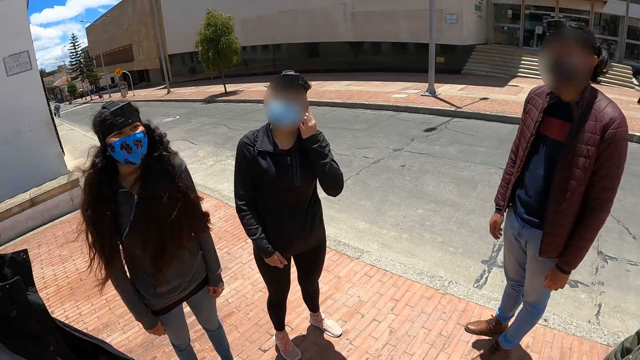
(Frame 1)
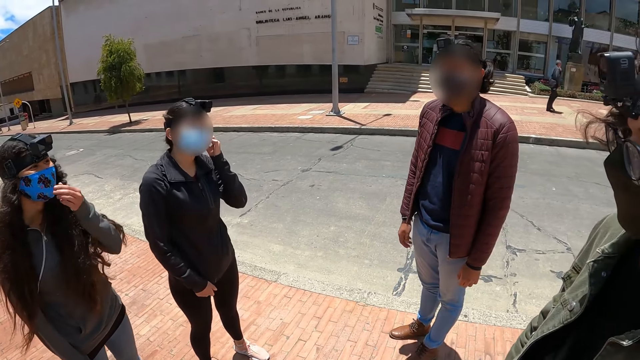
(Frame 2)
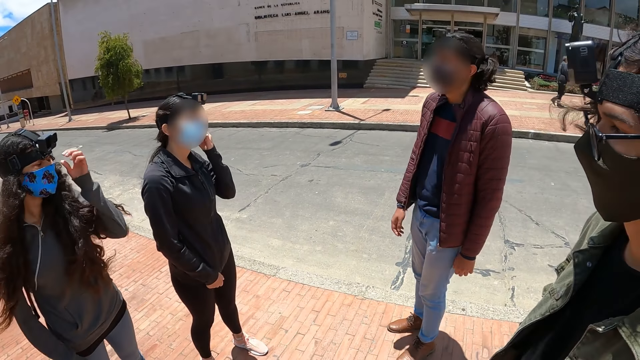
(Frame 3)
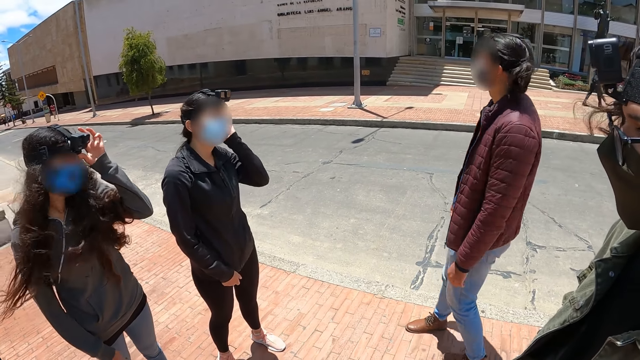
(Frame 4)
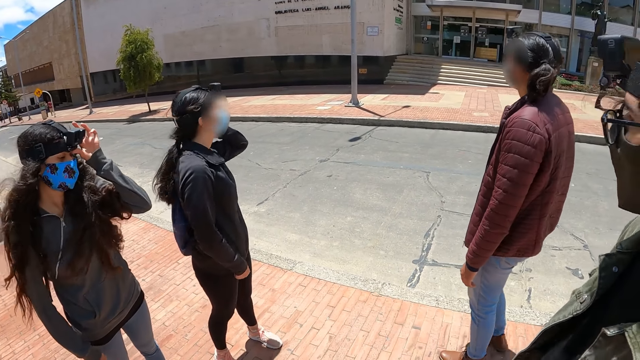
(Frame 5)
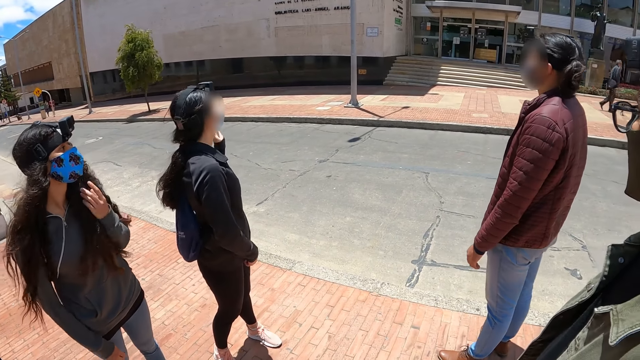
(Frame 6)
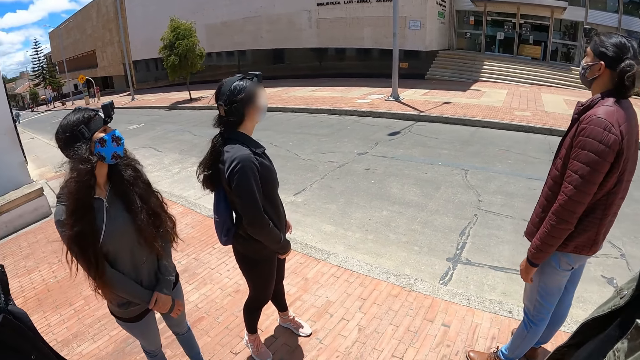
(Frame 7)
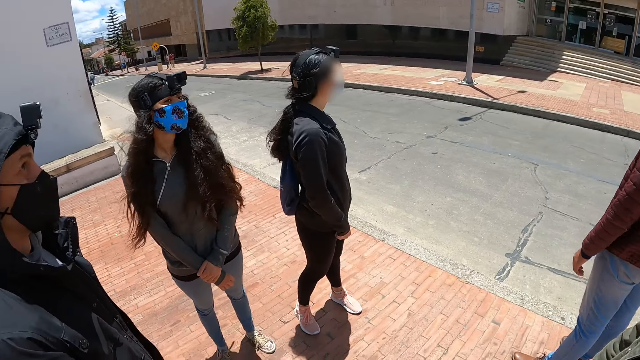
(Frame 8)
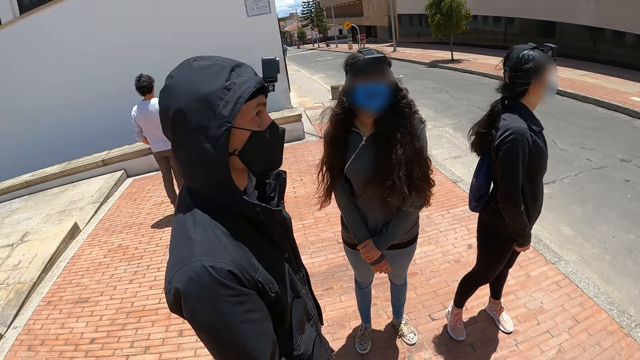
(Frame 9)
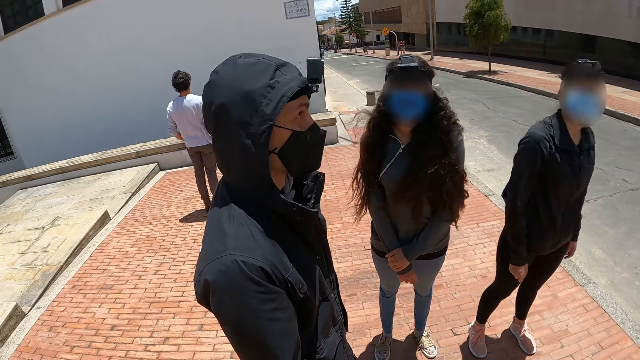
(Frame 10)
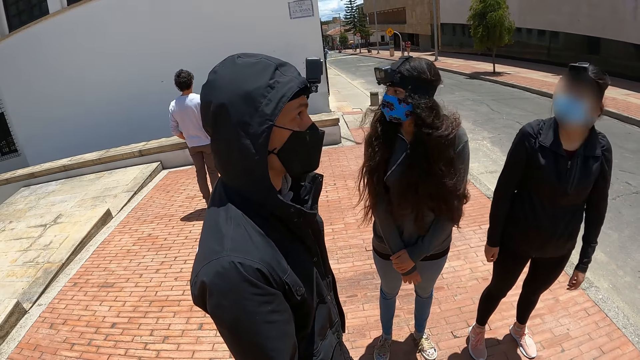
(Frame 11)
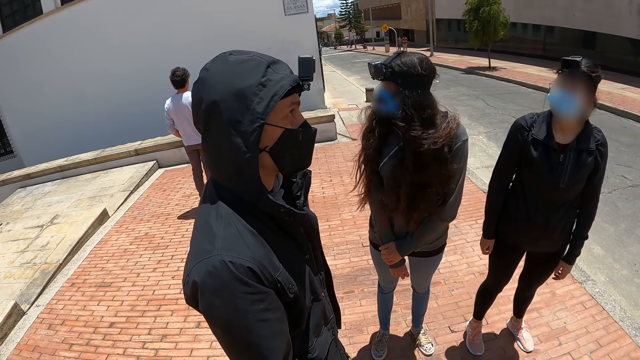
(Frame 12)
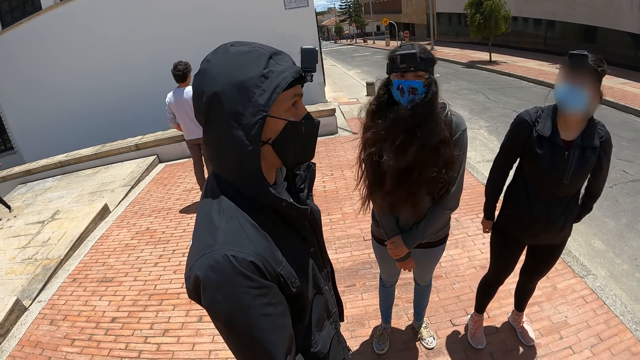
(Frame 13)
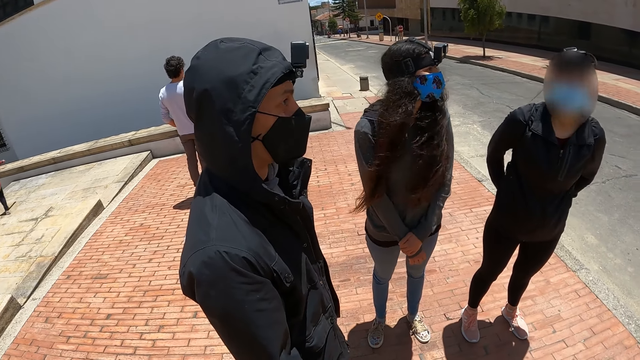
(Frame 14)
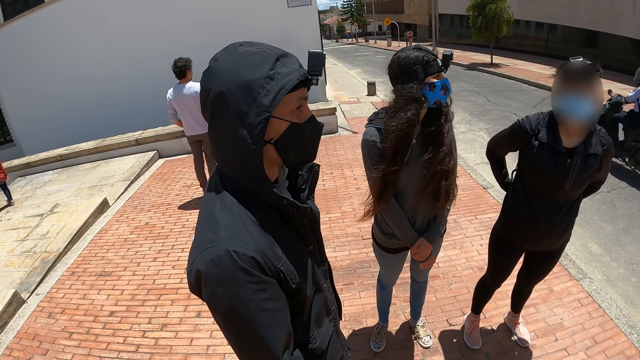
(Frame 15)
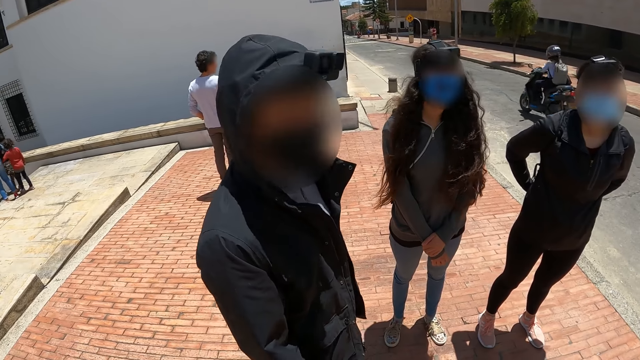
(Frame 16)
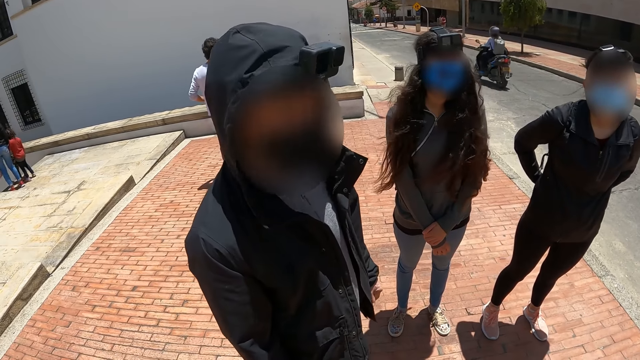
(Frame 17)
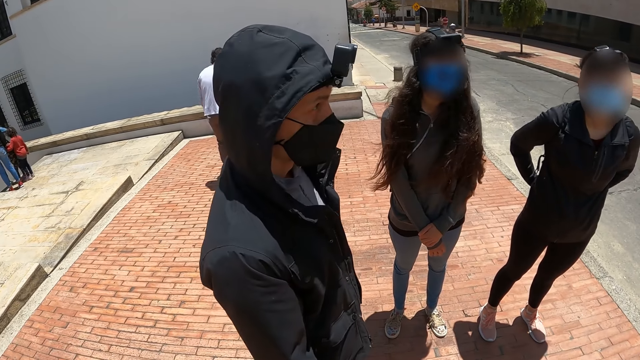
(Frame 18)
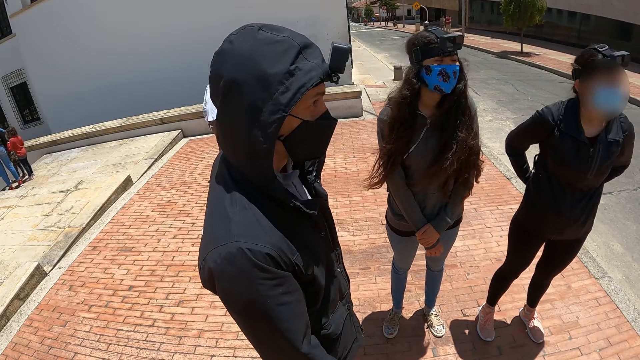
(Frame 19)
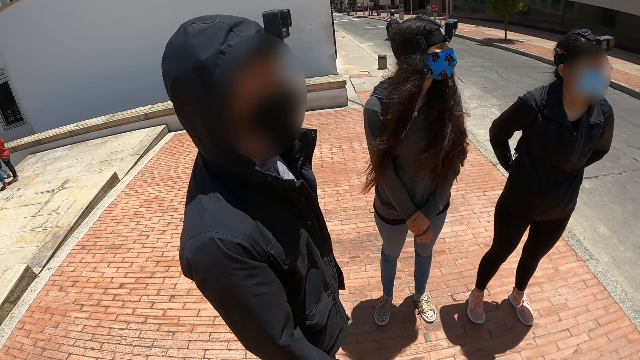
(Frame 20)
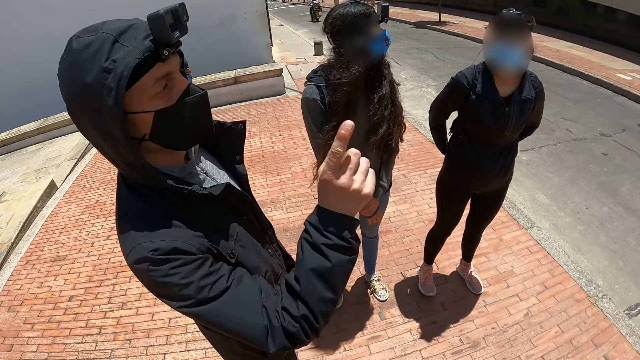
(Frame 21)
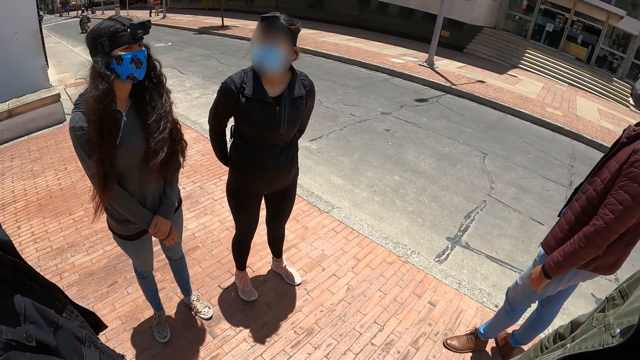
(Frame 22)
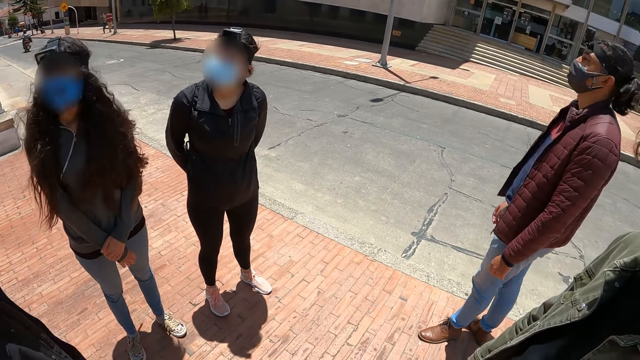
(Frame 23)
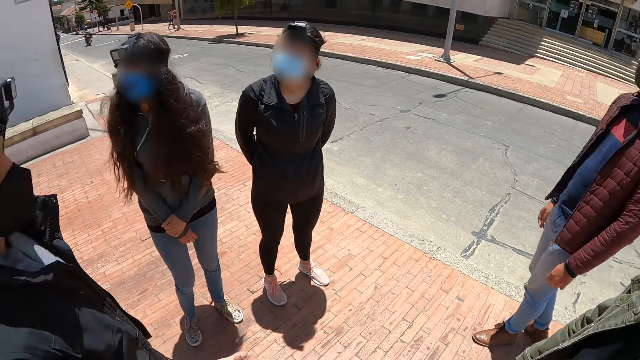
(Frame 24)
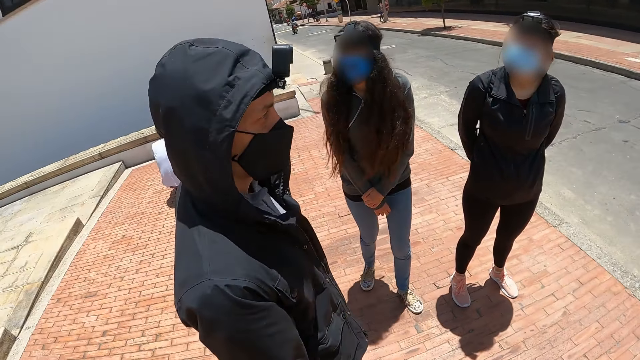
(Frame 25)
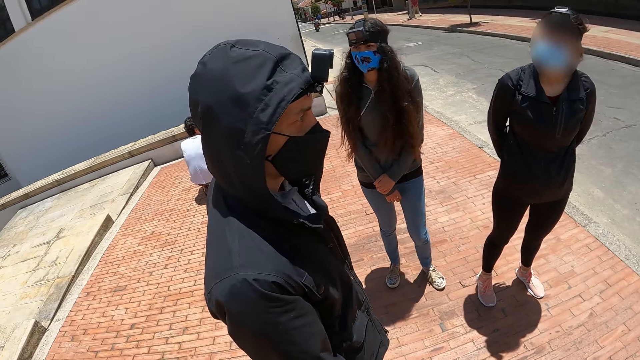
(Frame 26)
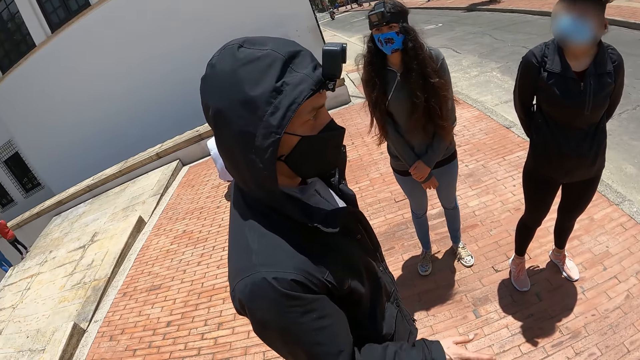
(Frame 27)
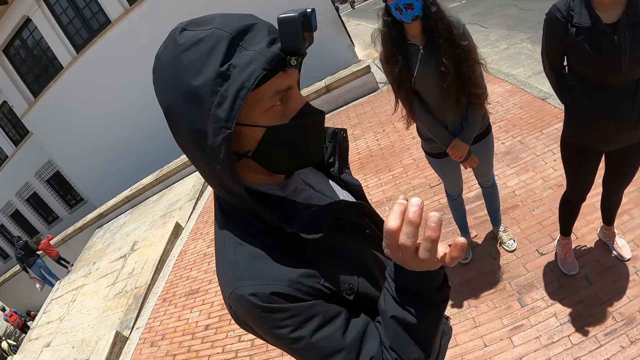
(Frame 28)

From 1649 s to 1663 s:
The camera wearer stares outside. They stare at a man. The man moves his left hand.

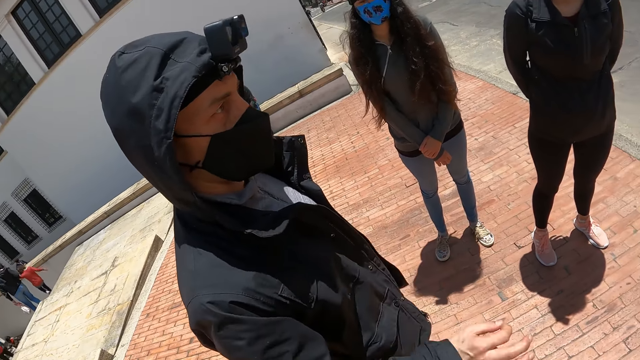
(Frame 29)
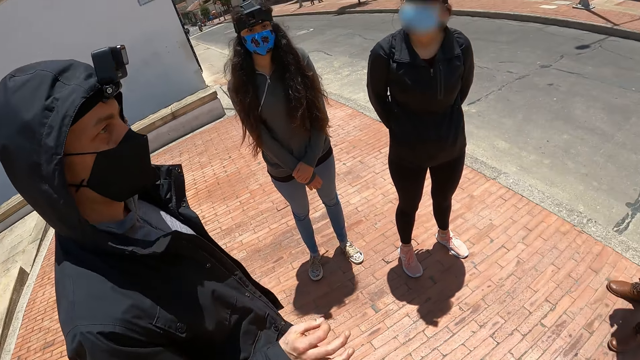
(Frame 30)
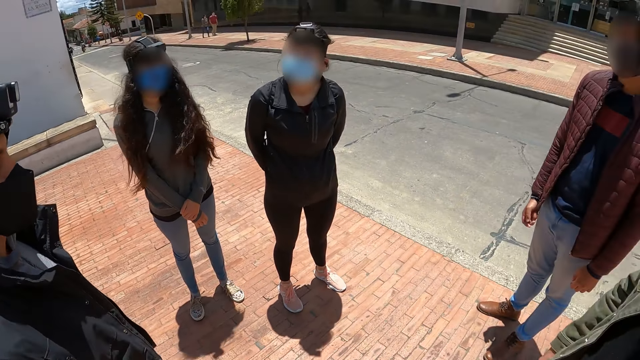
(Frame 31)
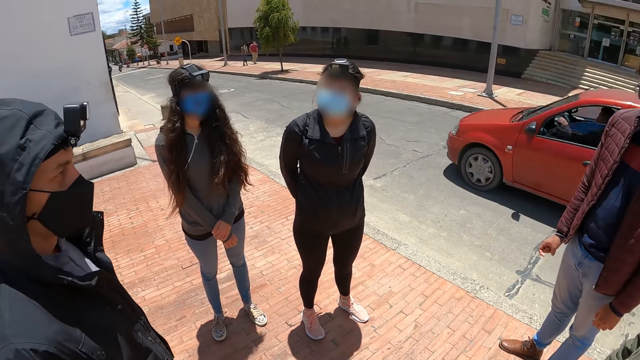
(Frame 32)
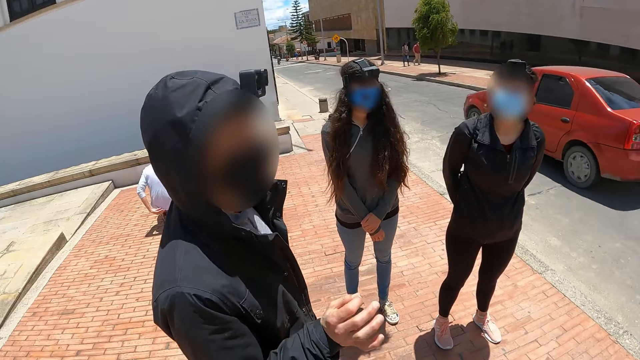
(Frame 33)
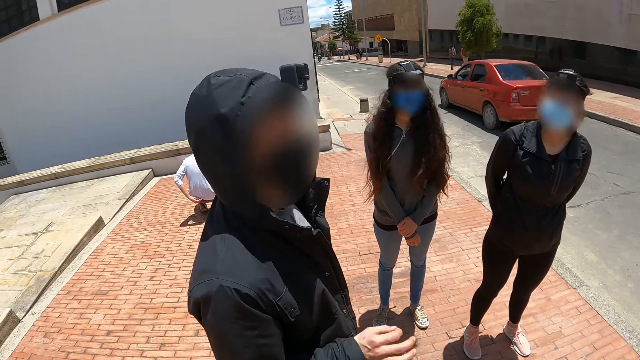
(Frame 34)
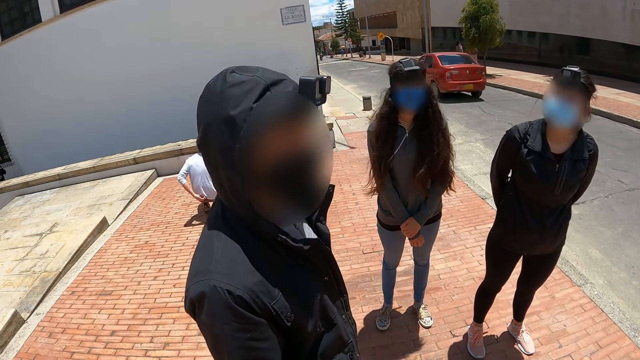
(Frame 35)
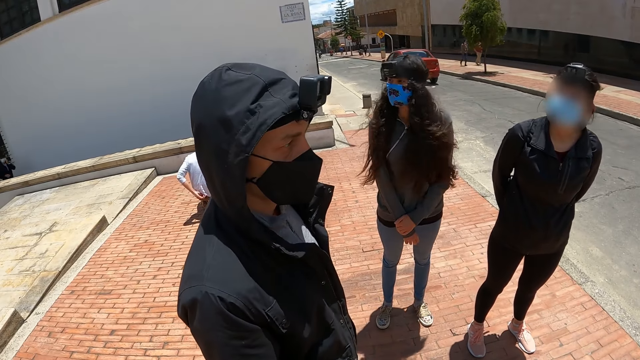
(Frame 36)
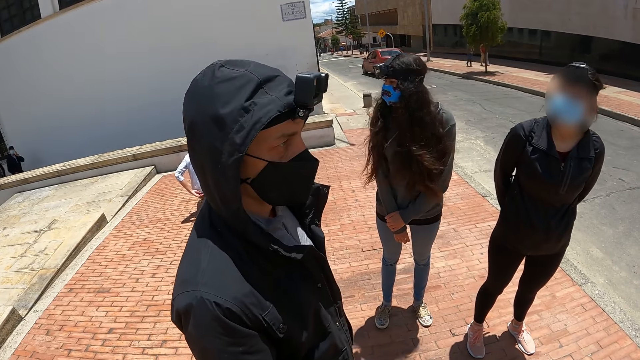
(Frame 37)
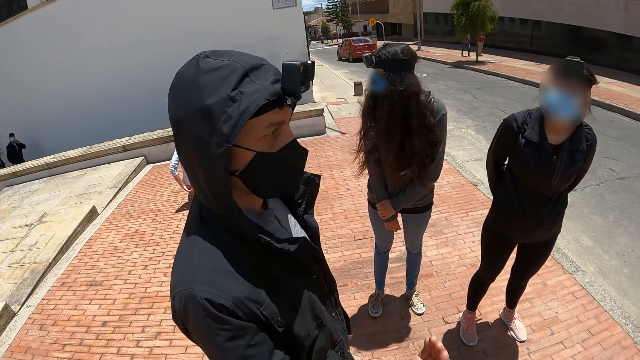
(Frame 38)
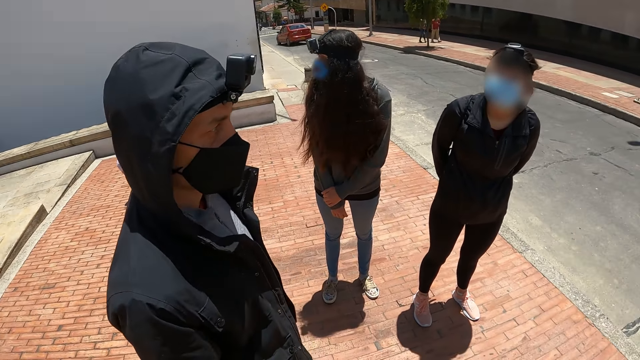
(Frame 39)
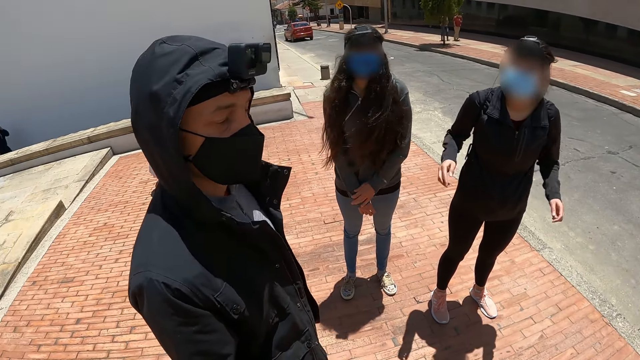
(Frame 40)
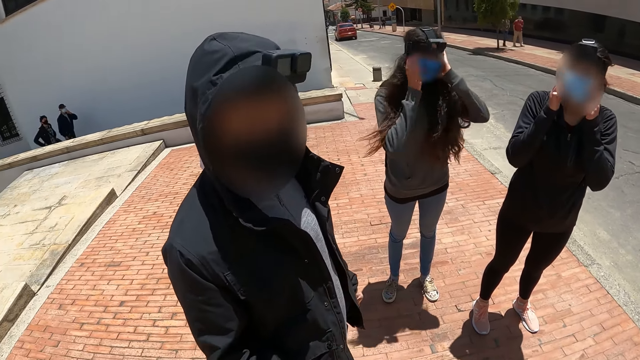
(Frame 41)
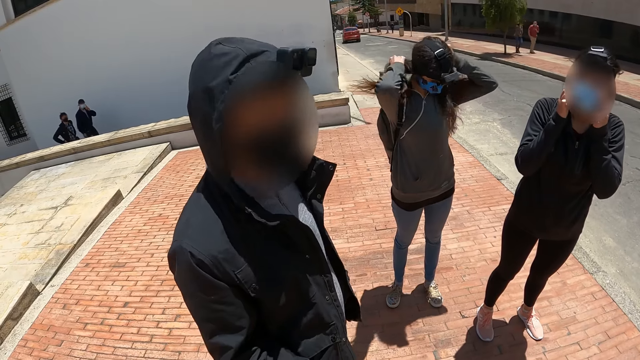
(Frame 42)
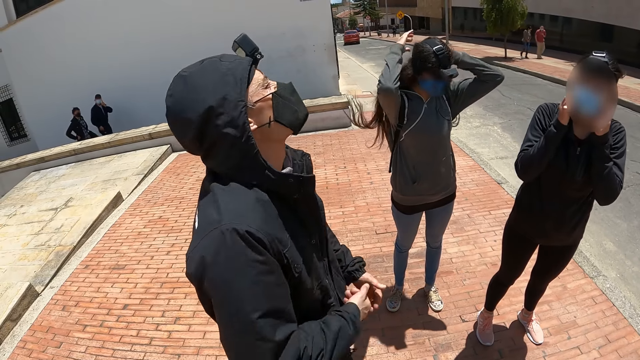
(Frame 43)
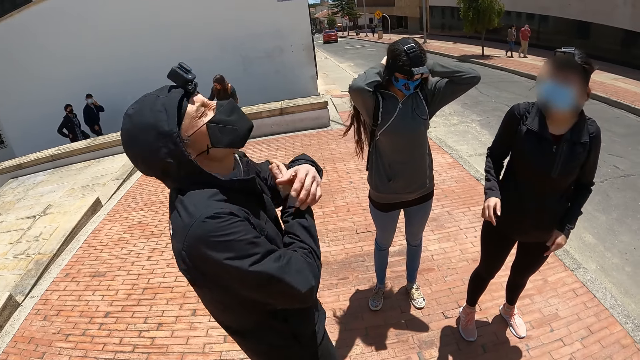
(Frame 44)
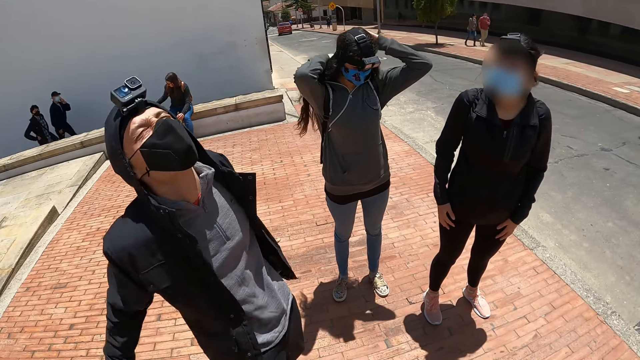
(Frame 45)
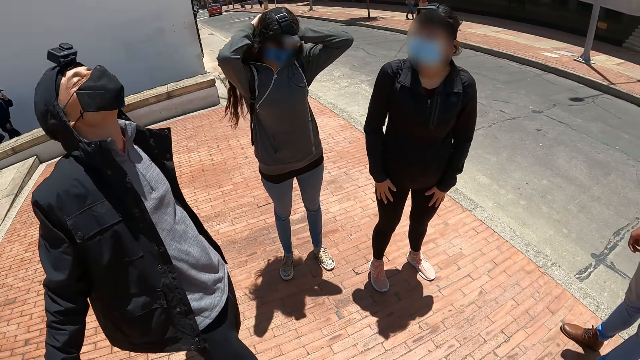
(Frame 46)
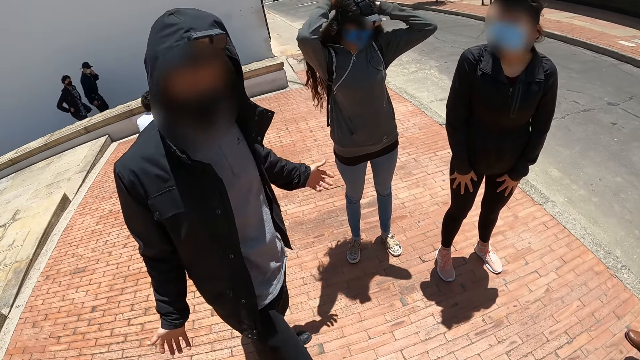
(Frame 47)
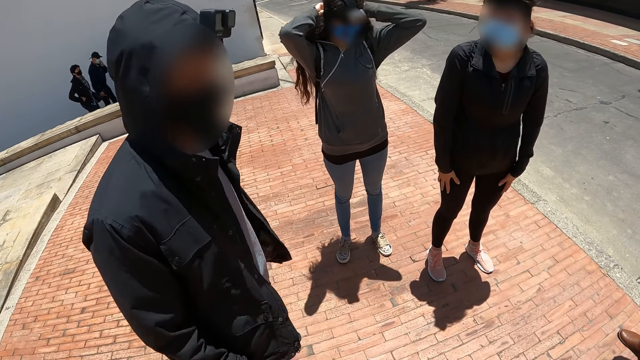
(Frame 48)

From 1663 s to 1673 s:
The camera wearer interacts with a man. A person adjusts her hair with both hands.
